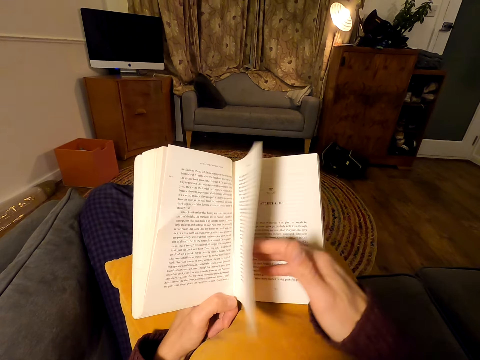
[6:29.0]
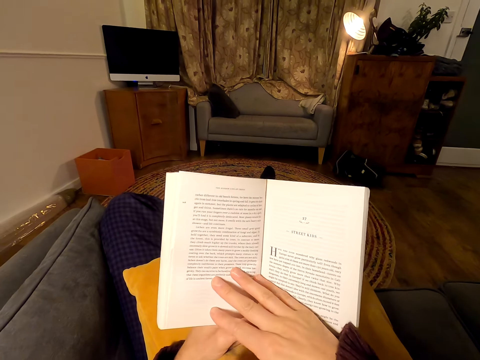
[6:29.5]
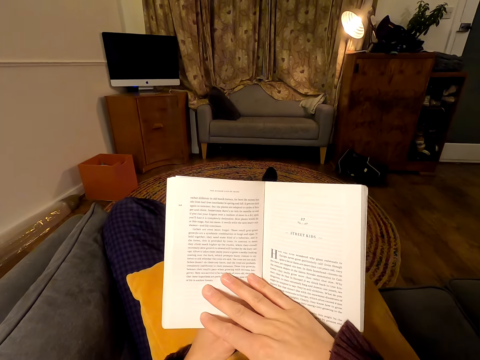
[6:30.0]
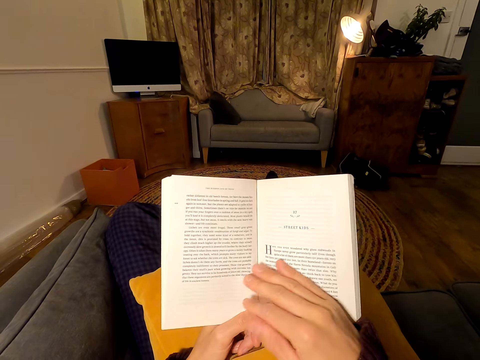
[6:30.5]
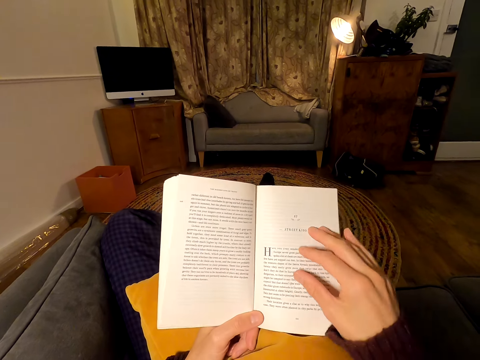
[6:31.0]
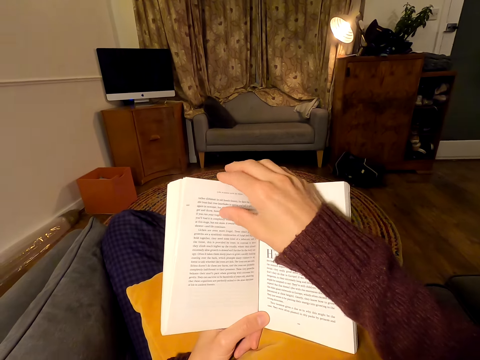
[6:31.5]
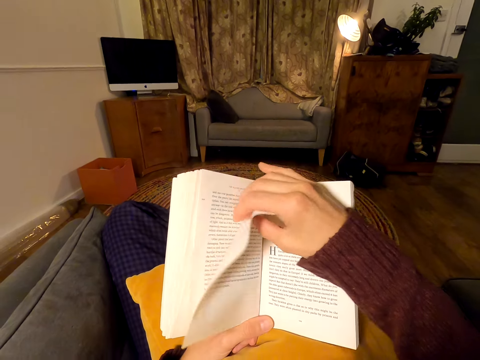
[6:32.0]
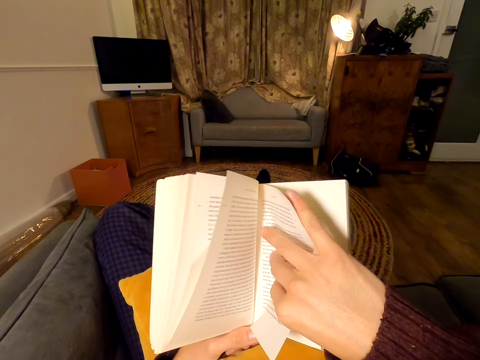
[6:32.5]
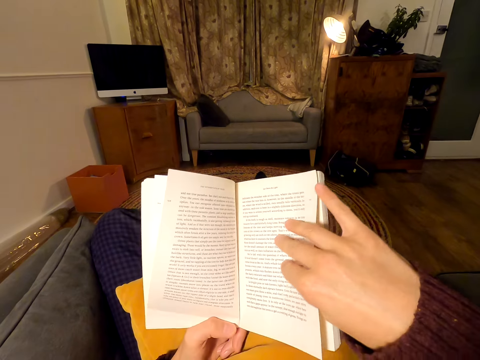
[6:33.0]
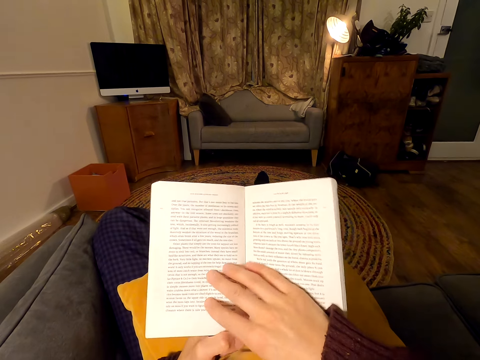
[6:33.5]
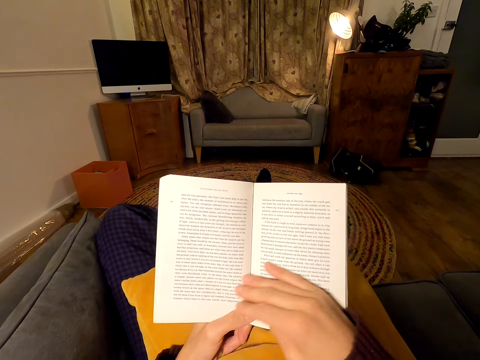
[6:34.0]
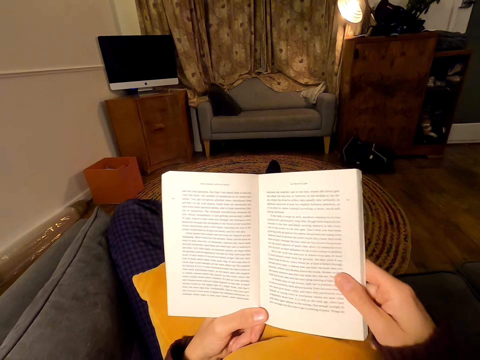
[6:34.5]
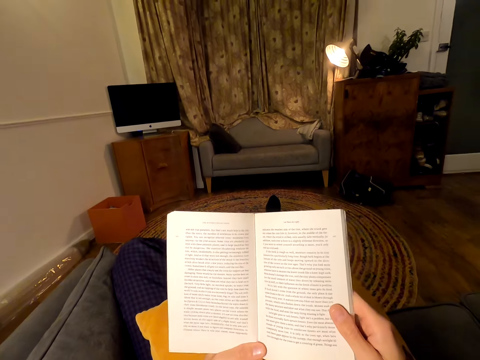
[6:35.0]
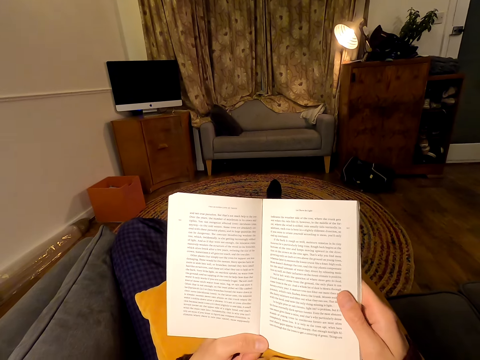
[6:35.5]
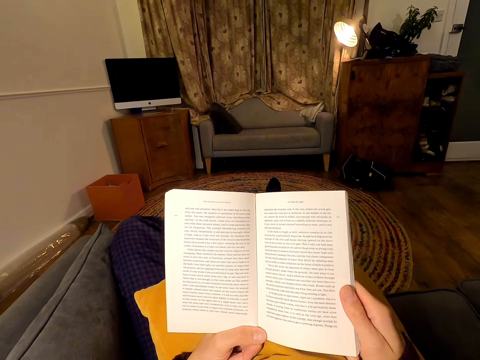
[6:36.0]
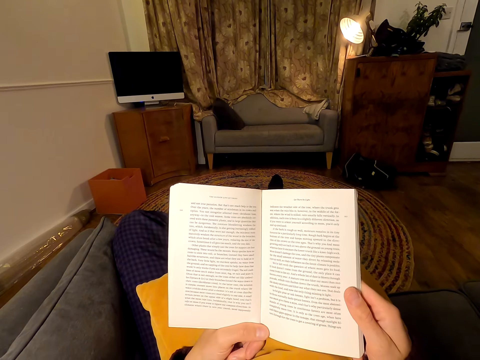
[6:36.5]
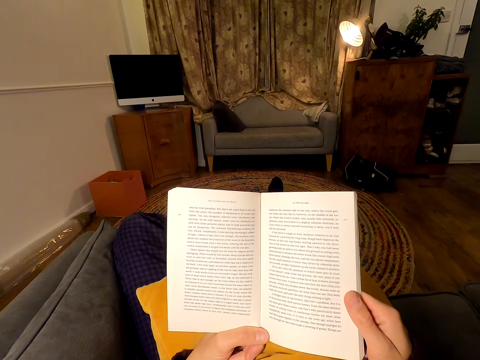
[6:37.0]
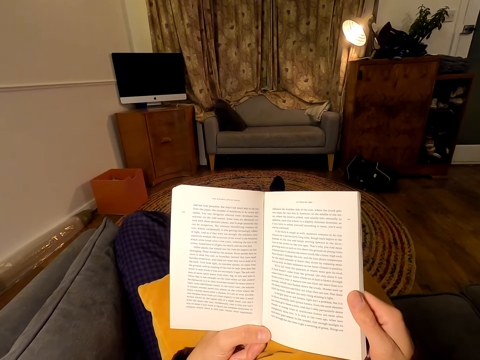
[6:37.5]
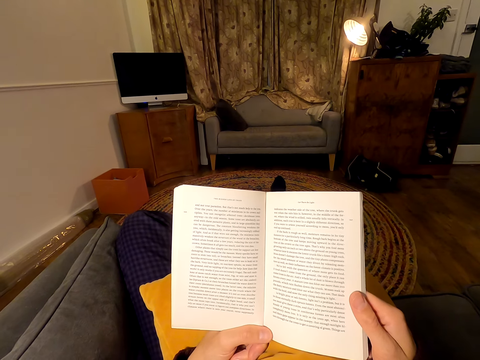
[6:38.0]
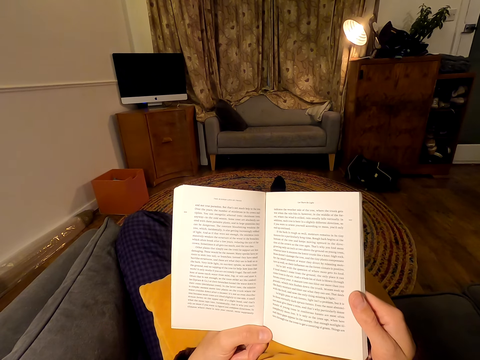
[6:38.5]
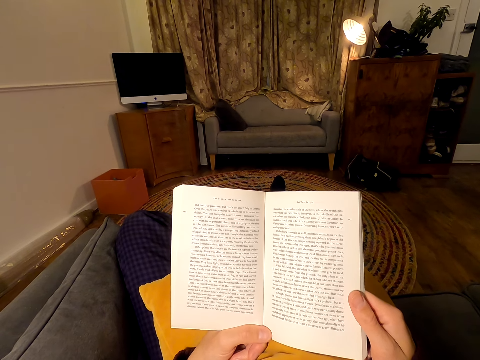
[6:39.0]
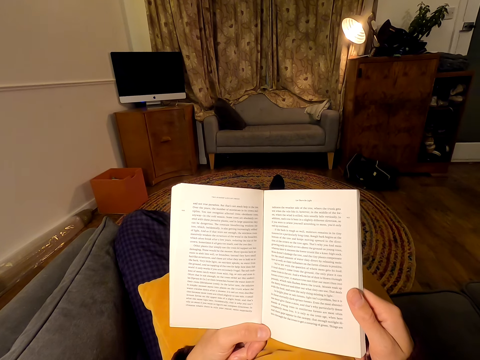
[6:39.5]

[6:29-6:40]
The camera wearer flips to another page. They read the book. They hold the page of the book. They flip to another page. They read the book.

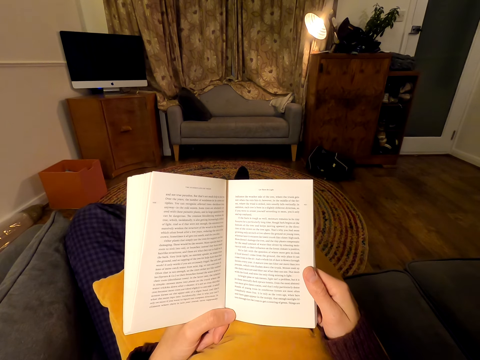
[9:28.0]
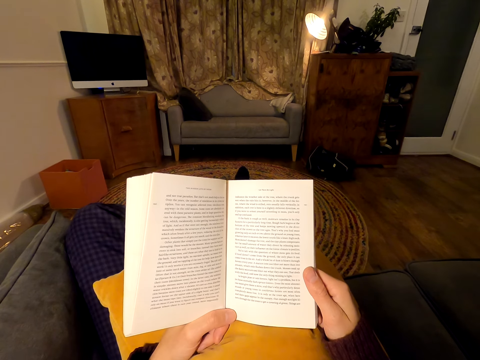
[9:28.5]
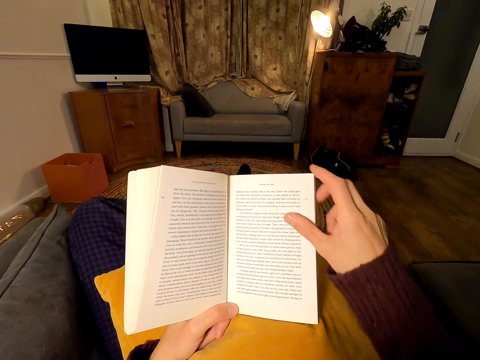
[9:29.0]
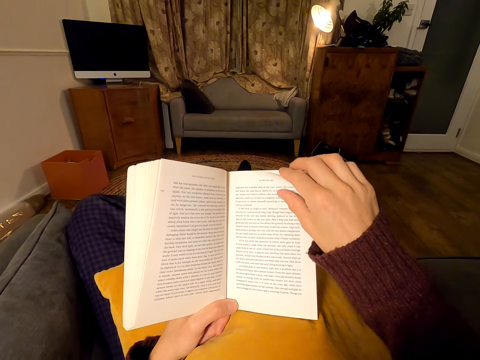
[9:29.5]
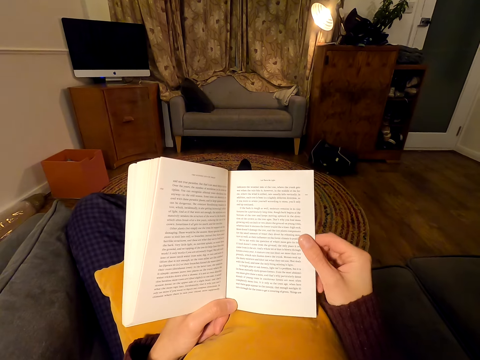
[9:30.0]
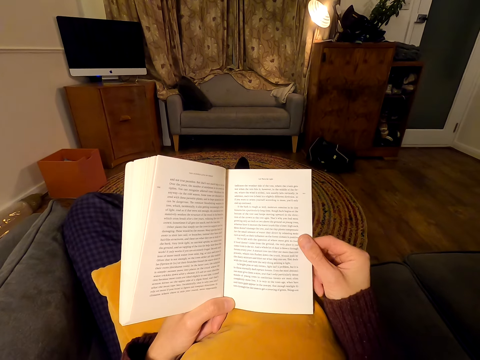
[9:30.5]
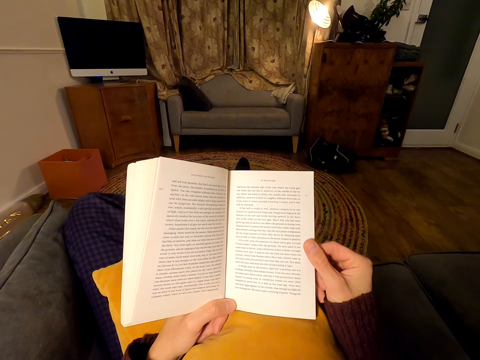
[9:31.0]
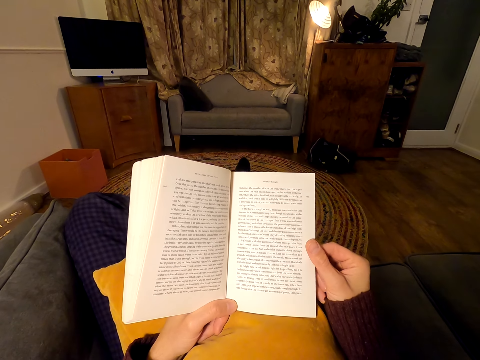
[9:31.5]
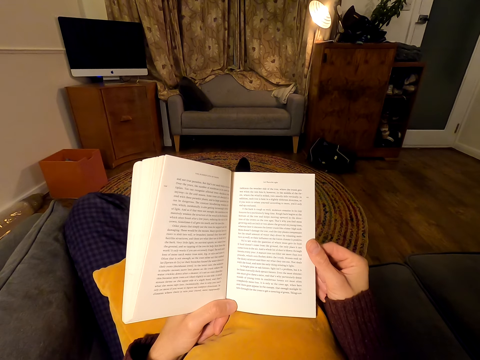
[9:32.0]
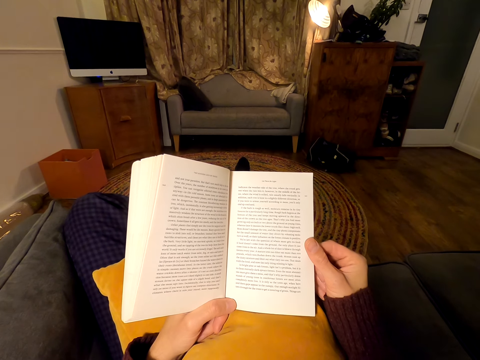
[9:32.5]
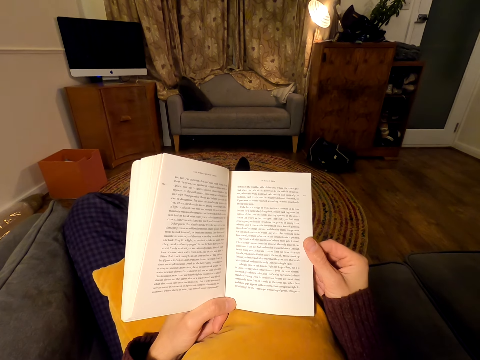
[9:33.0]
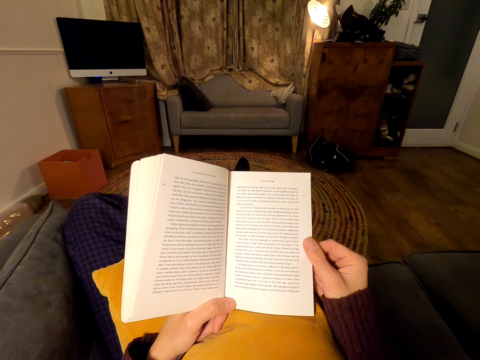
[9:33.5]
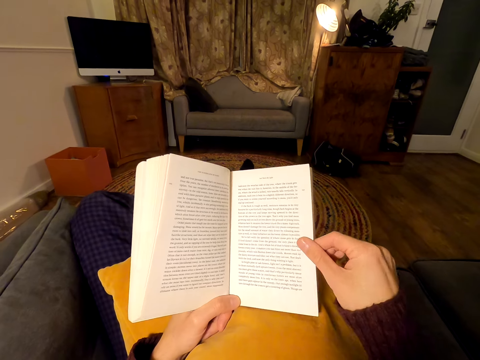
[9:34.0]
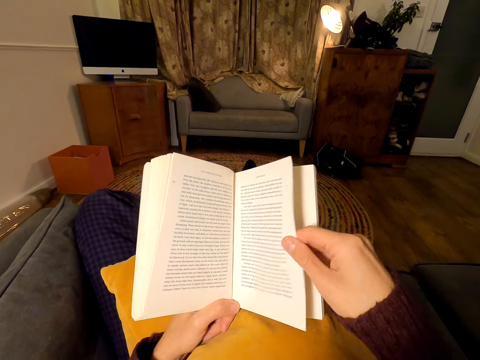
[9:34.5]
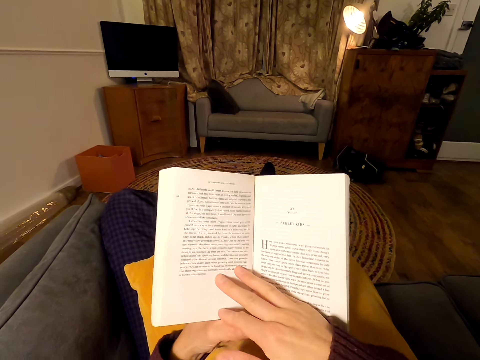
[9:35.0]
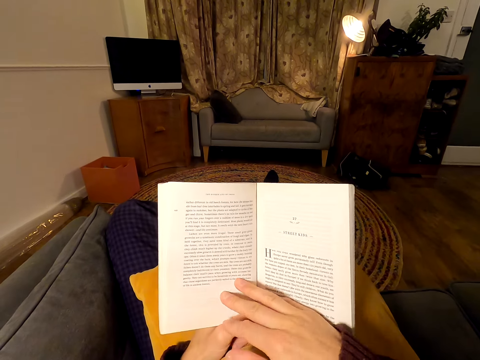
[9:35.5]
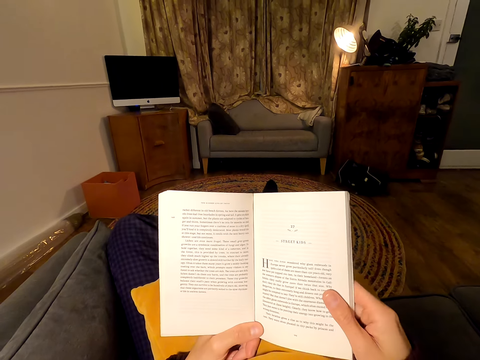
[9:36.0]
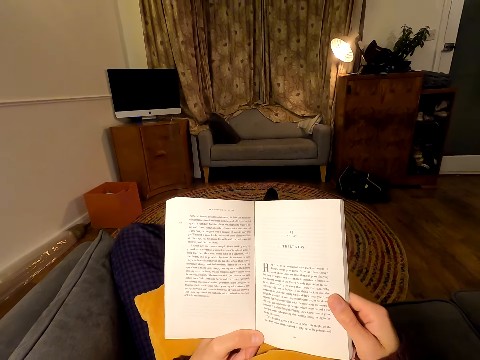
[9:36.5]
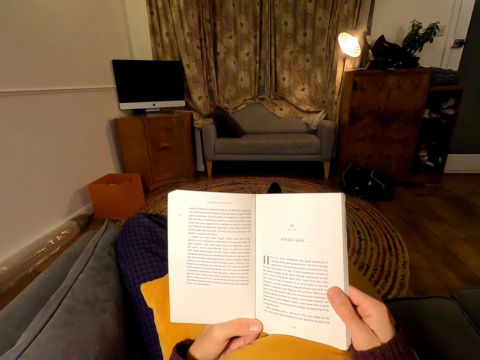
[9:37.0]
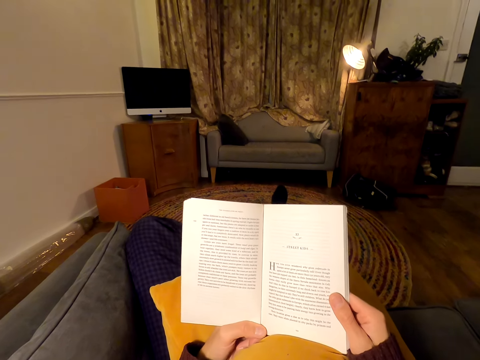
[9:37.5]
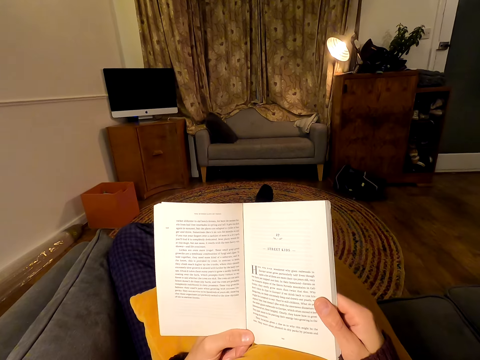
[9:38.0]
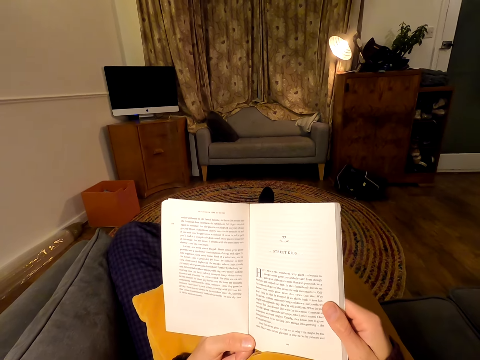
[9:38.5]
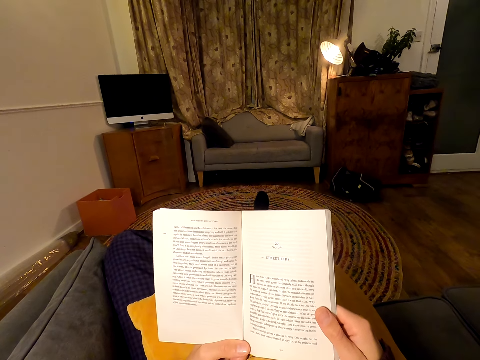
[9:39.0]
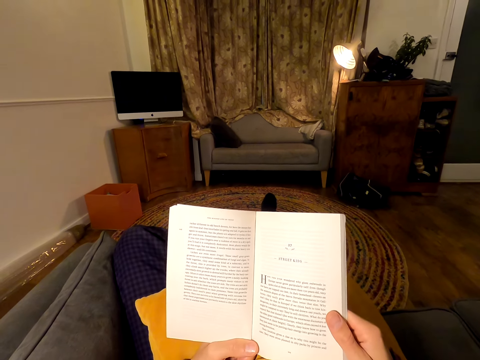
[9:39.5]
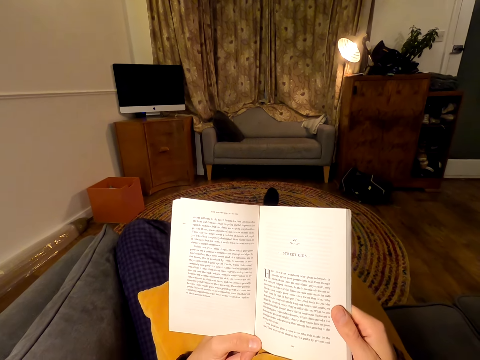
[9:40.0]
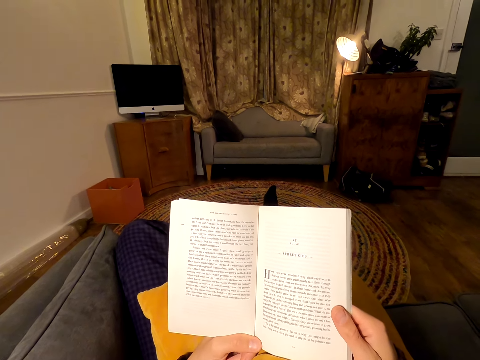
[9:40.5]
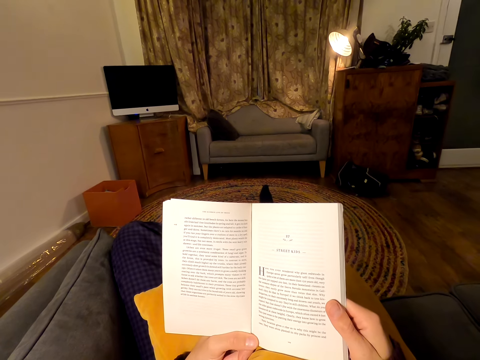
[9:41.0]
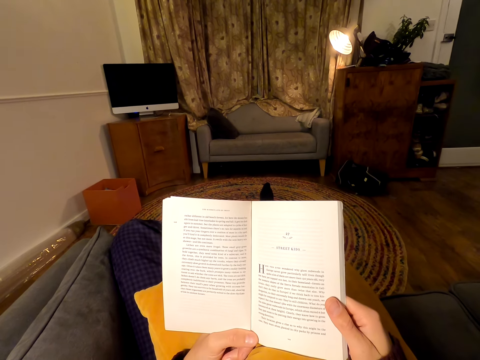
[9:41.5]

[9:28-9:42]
The camera wearer holds the page of the book. They flip another page. They read the book.

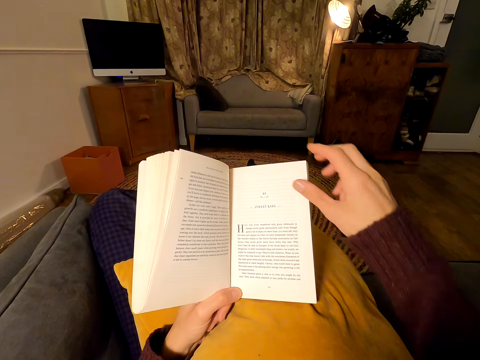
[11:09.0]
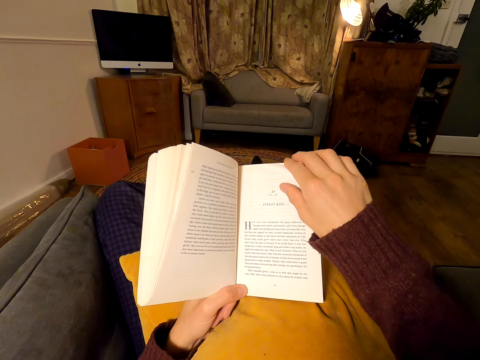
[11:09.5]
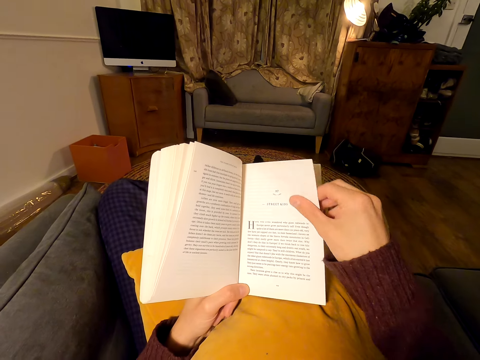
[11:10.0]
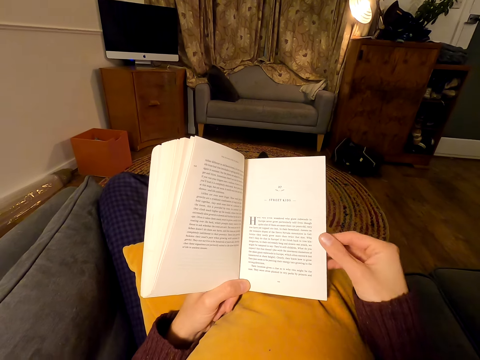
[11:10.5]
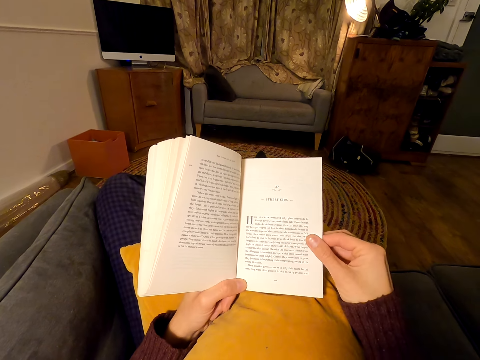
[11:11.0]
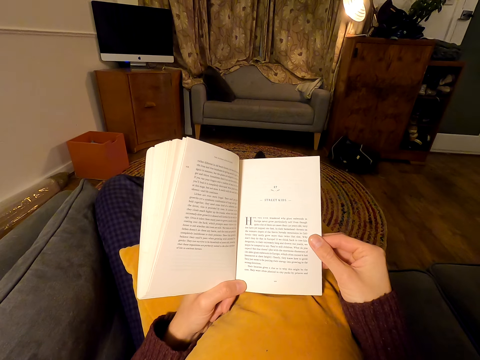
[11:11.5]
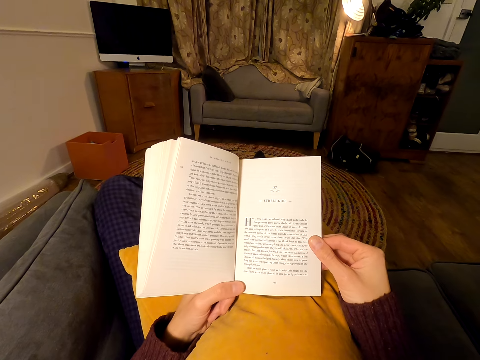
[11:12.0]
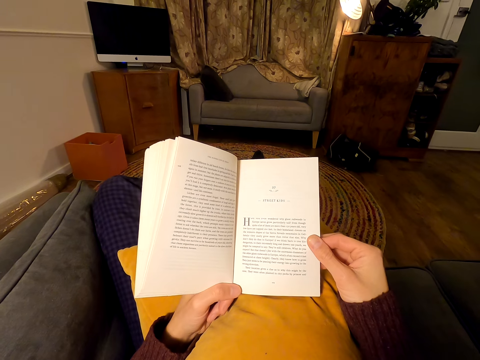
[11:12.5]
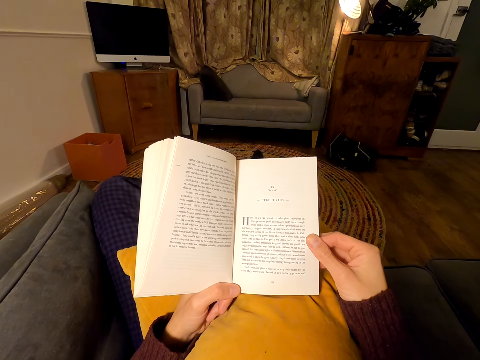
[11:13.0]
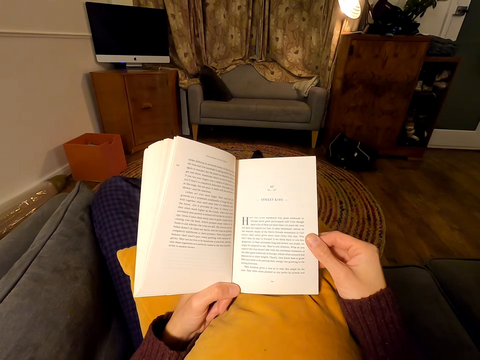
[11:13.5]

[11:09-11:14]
The camera wearer holds the page of the book.
